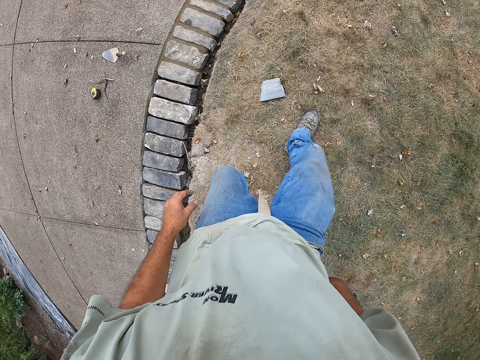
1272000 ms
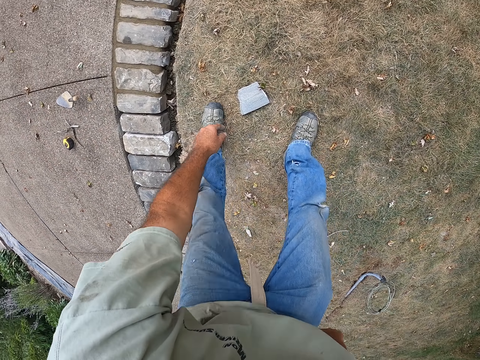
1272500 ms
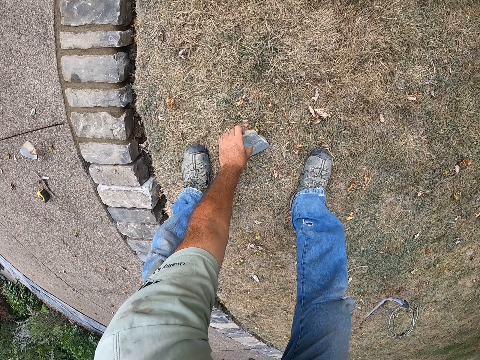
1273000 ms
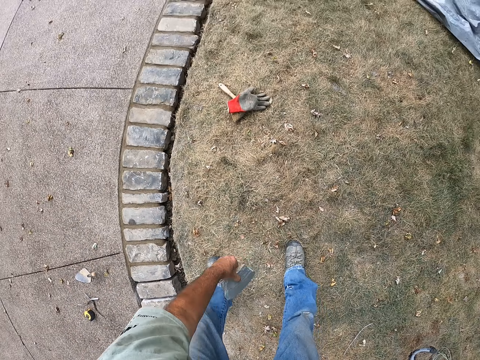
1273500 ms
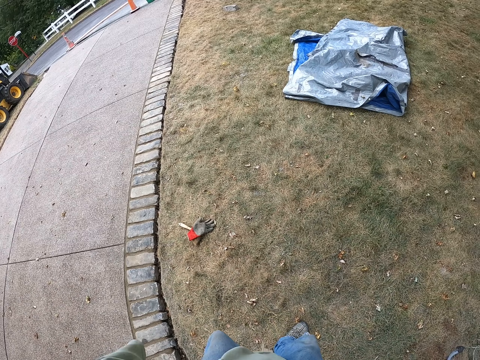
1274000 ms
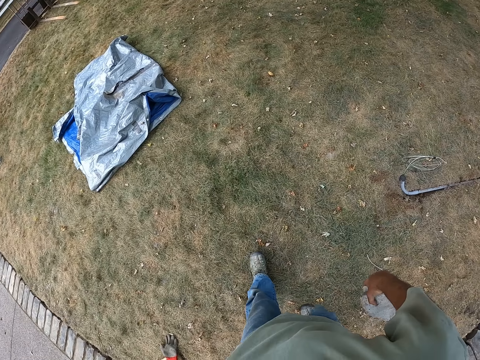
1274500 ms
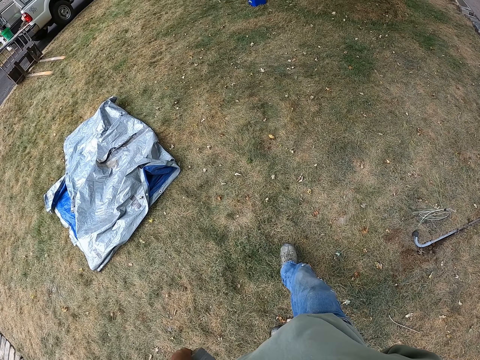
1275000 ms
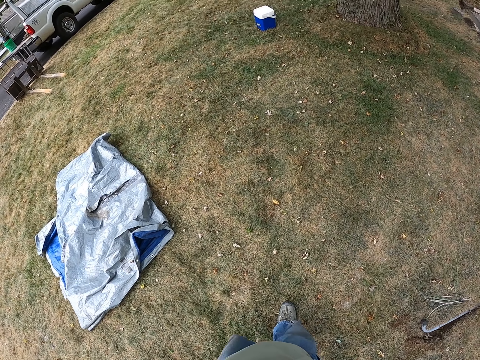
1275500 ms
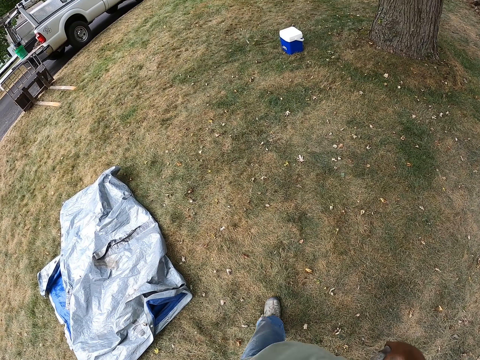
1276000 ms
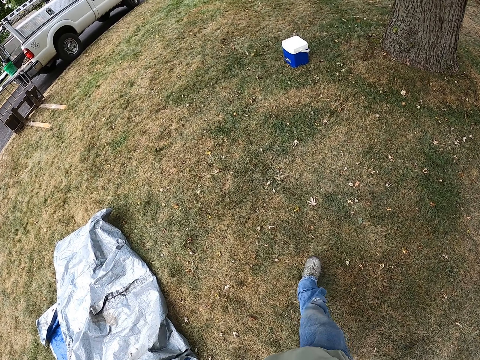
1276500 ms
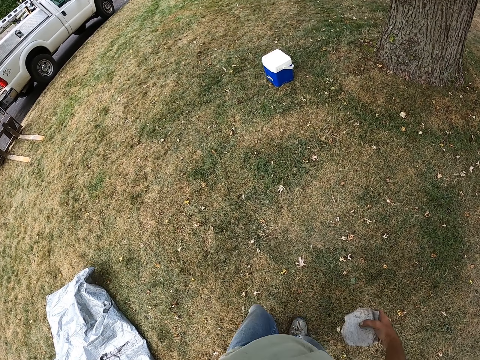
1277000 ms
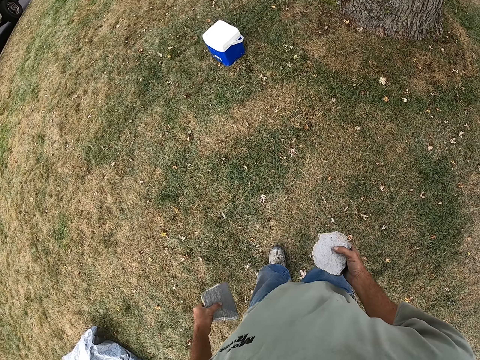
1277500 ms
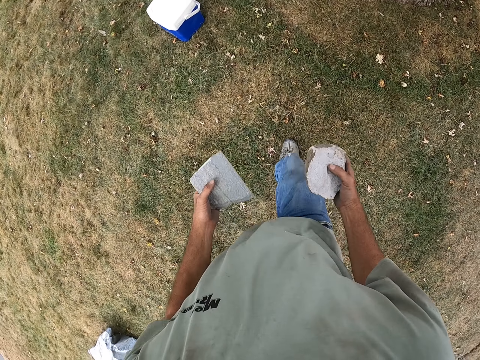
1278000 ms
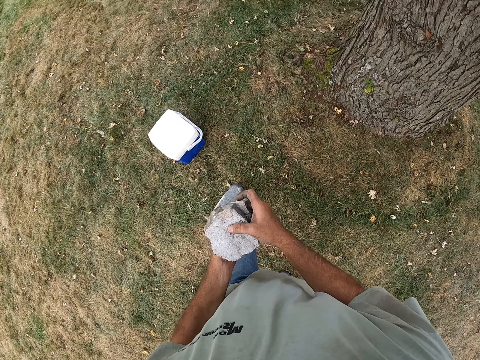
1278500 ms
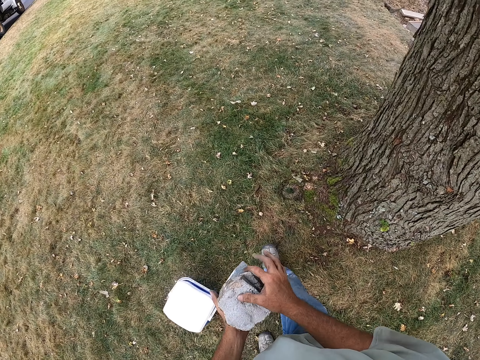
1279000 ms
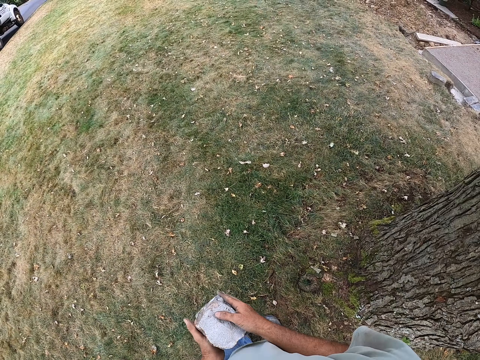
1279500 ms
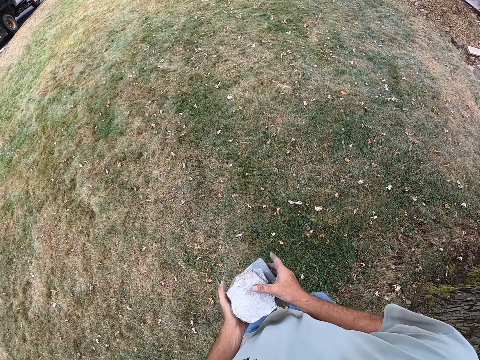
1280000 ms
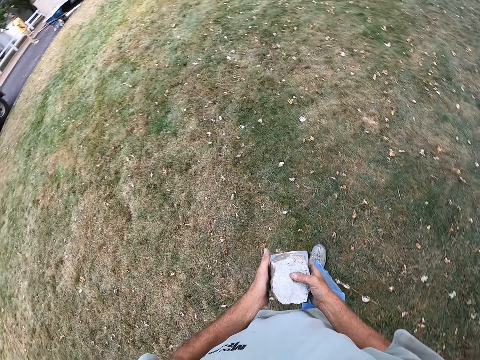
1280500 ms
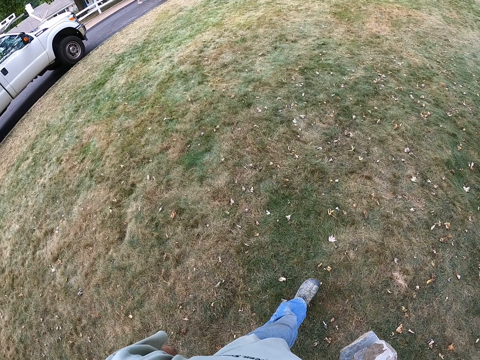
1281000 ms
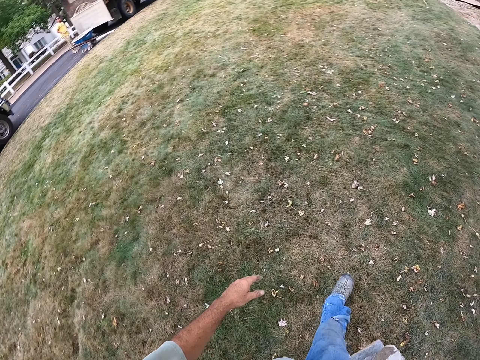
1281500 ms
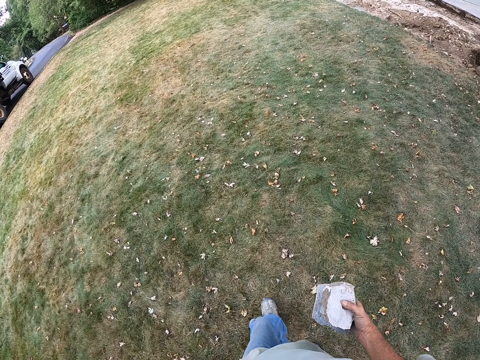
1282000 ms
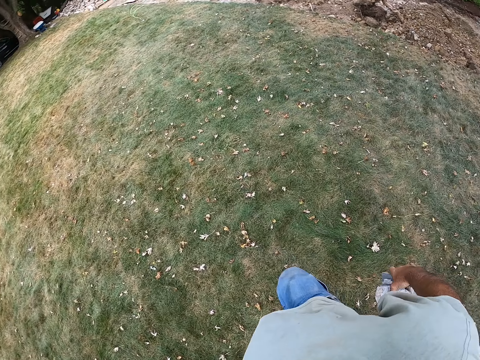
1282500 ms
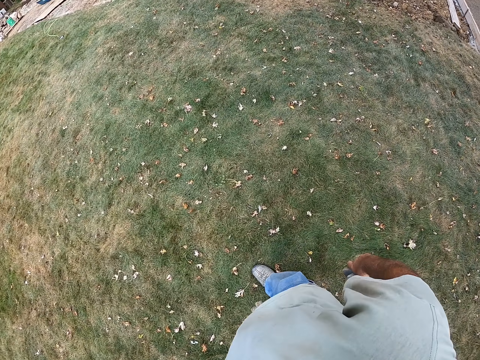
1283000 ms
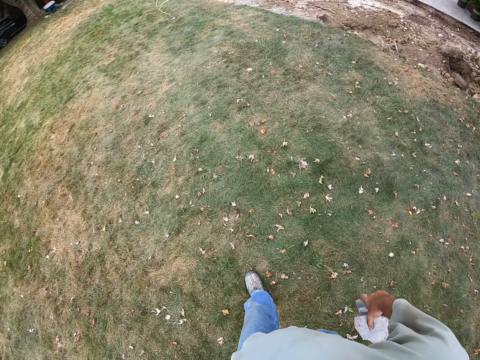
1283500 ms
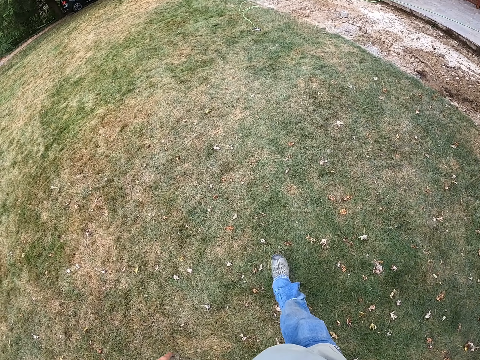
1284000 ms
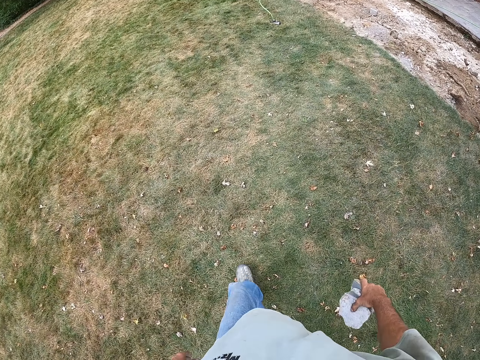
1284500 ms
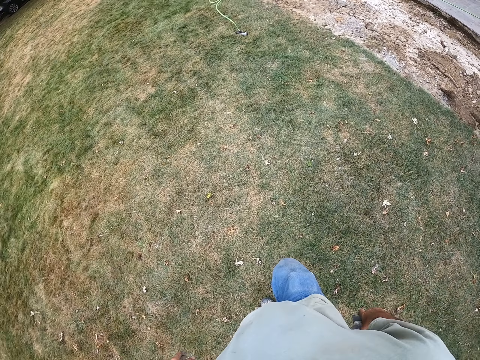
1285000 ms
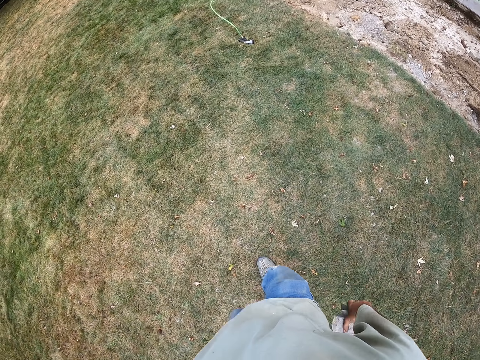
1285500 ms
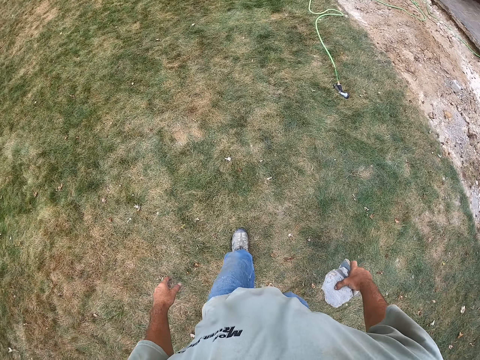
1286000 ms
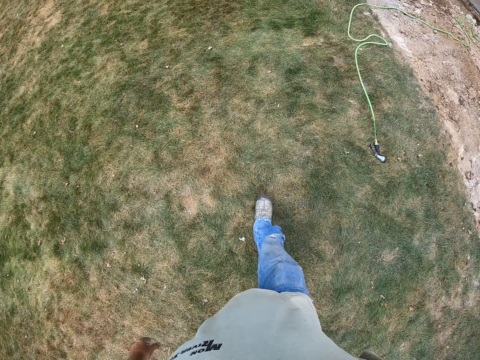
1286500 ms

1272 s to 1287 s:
The camera wearer picks the piece of brick. They walk on the grass.

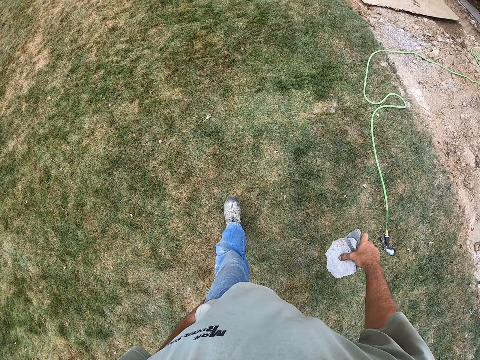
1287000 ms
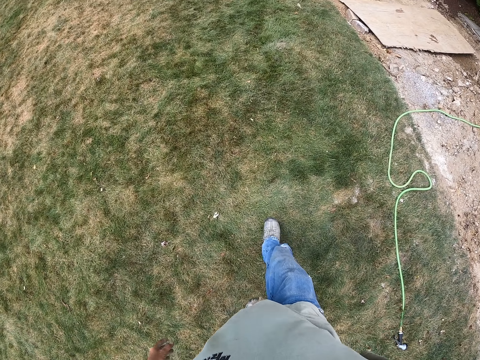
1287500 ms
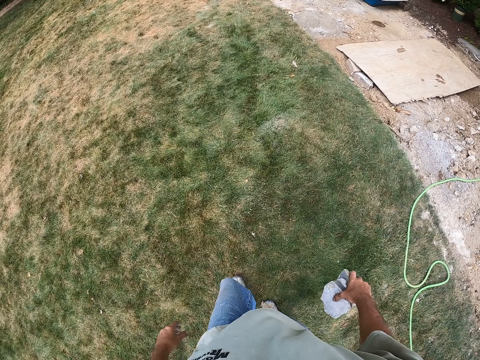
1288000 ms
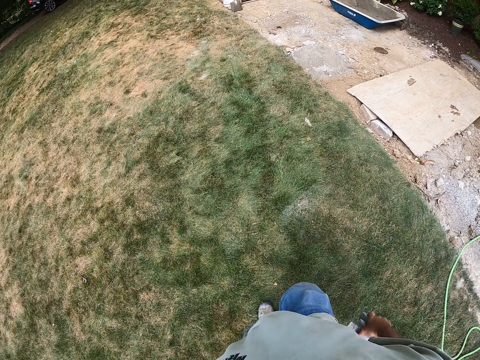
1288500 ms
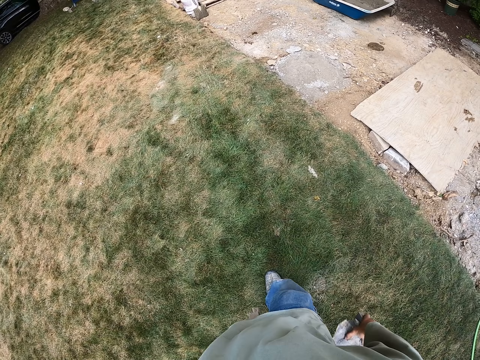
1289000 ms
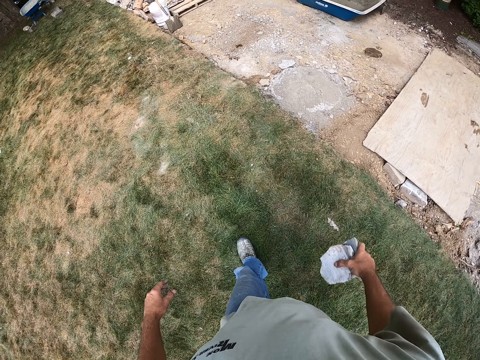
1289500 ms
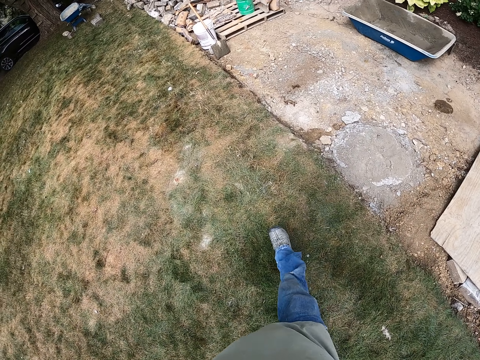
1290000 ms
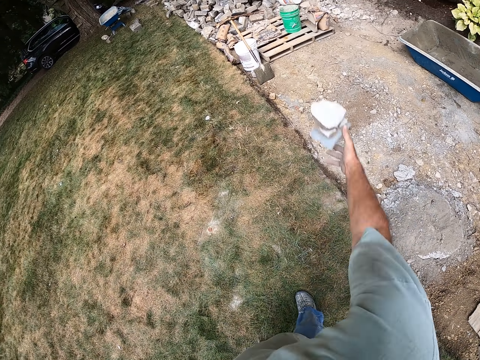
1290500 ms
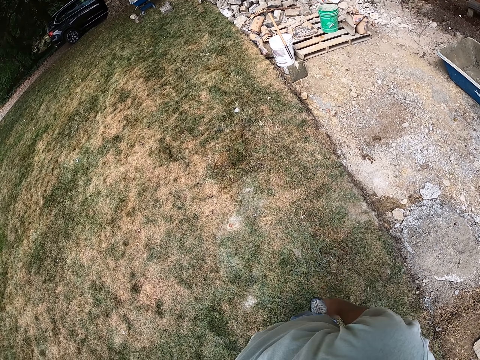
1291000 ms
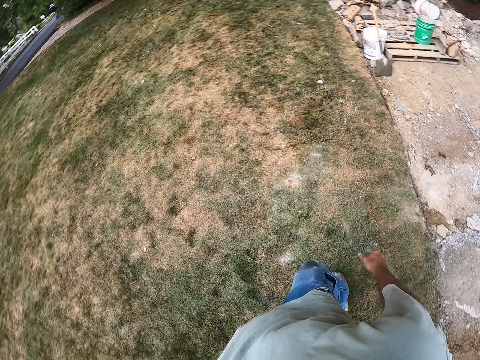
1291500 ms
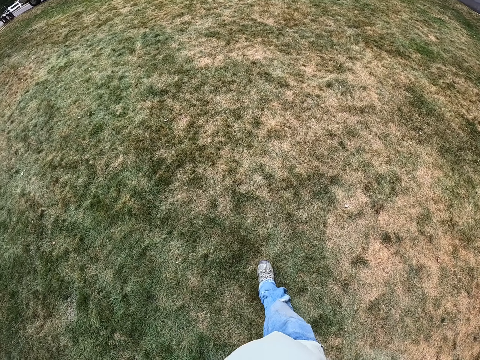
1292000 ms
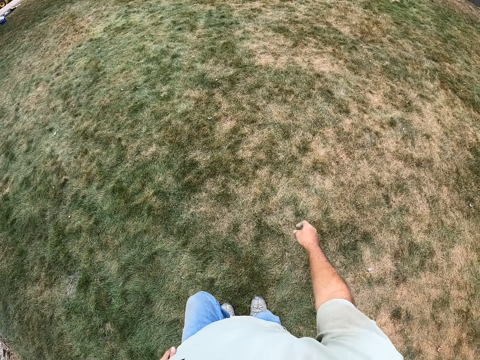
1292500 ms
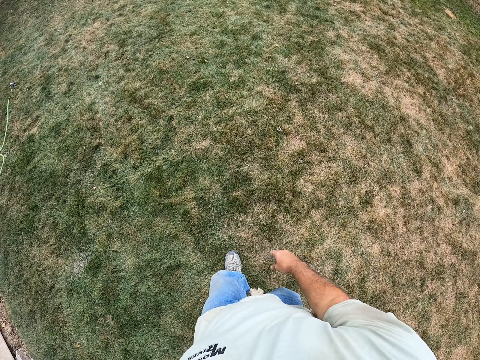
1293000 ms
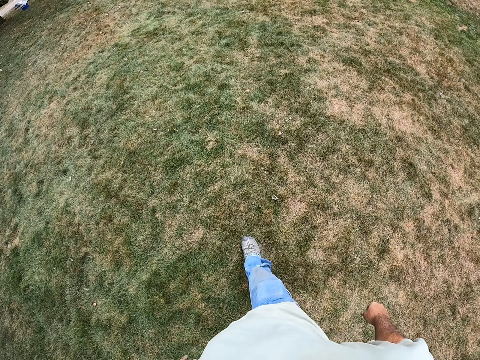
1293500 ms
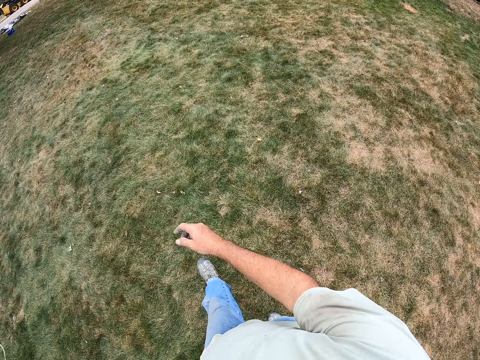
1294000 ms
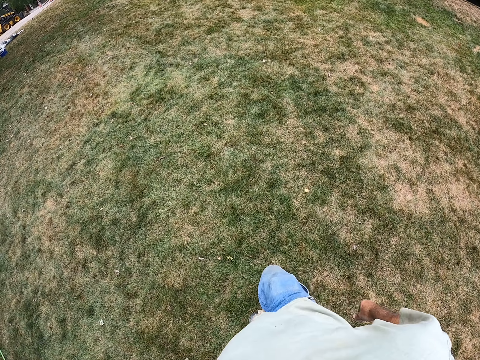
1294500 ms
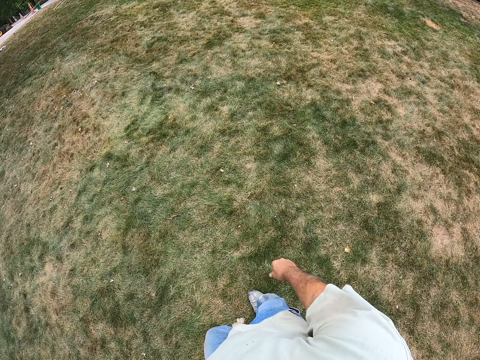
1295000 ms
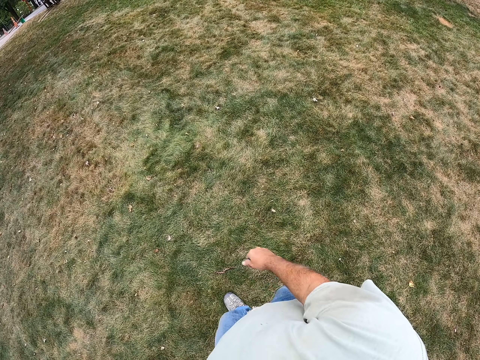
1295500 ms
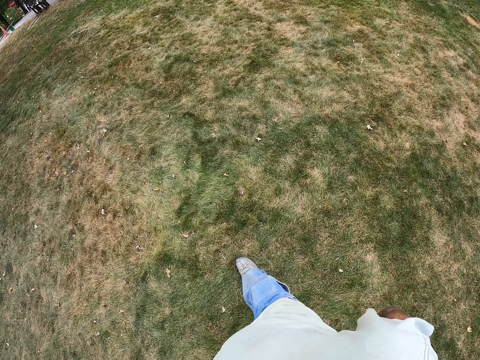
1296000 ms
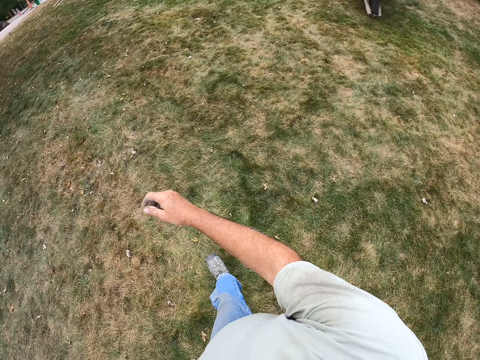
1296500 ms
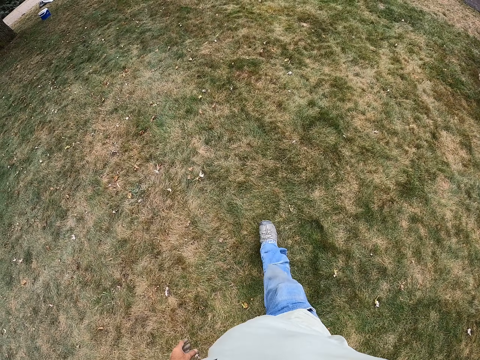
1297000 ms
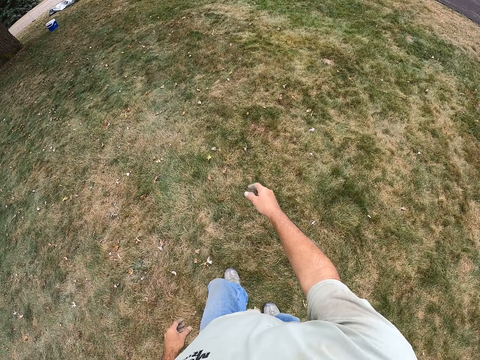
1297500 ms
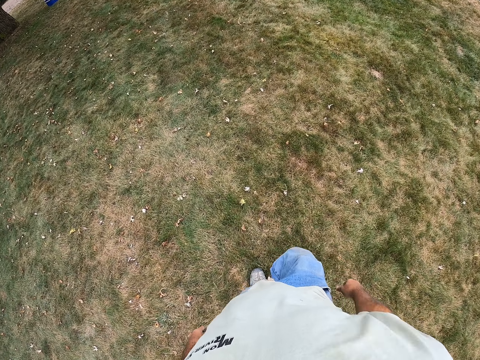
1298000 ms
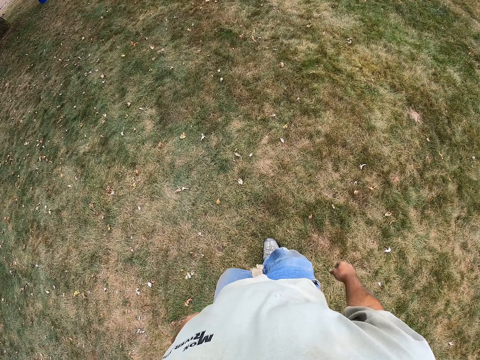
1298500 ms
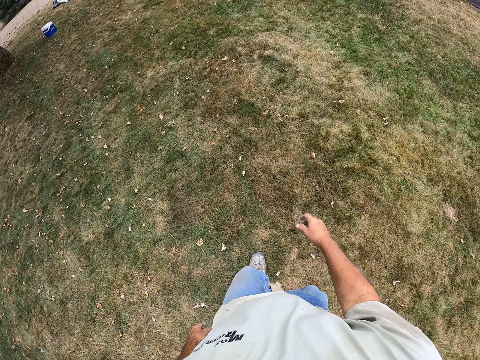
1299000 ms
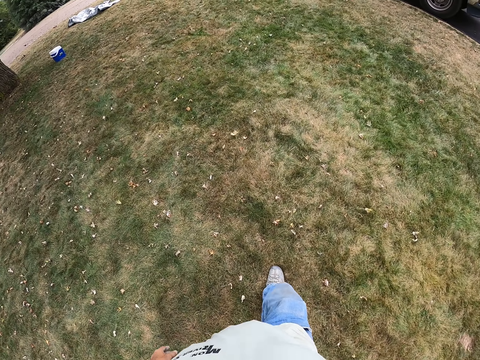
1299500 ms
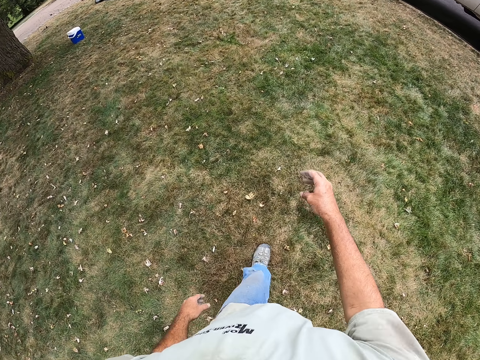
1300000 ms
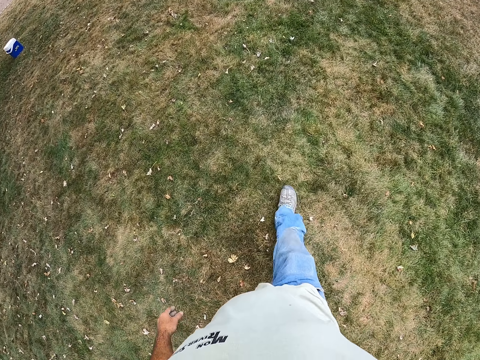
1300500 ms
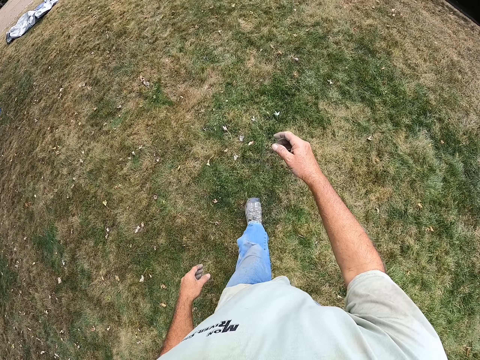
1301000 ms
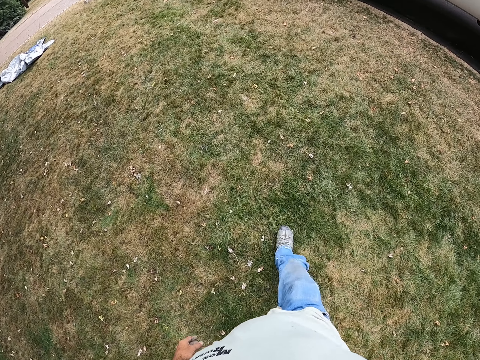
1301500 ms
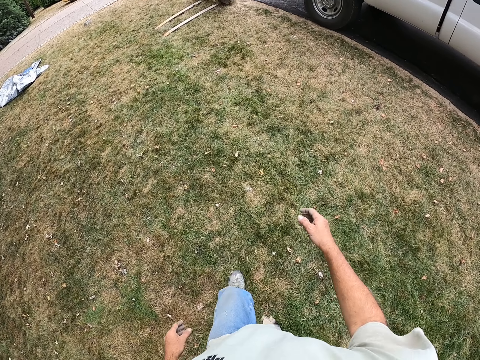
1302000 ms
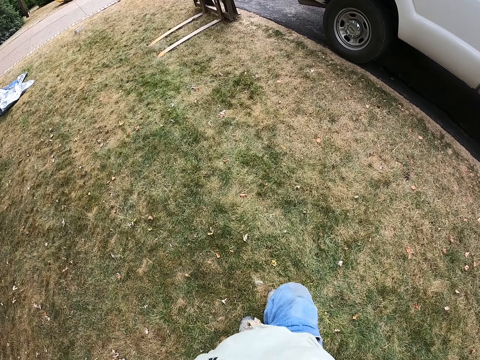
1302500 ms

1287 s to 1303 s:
The camera wearer throws the pieces of bricks on the ground. They walk on the grass.
